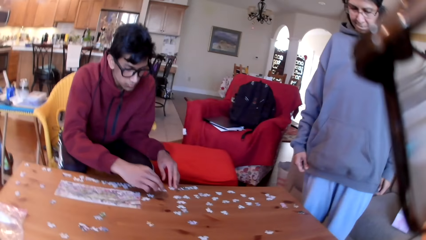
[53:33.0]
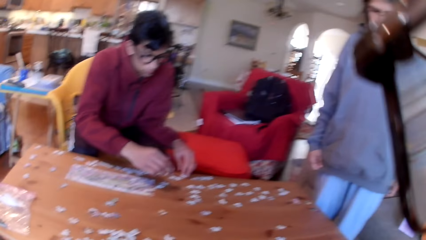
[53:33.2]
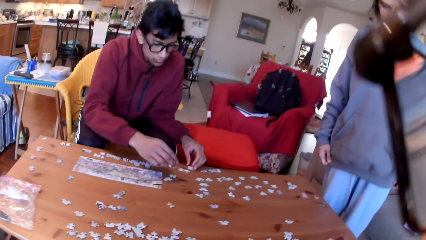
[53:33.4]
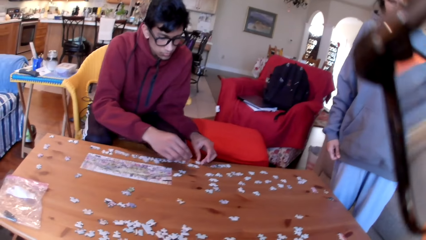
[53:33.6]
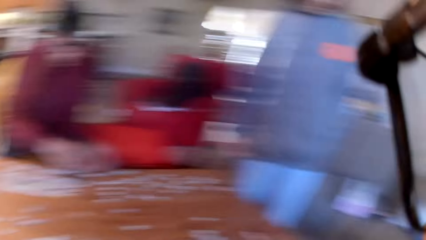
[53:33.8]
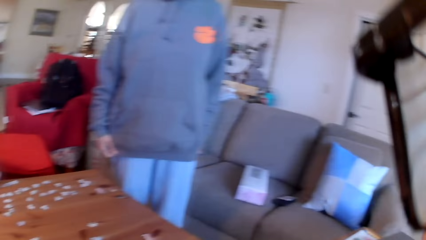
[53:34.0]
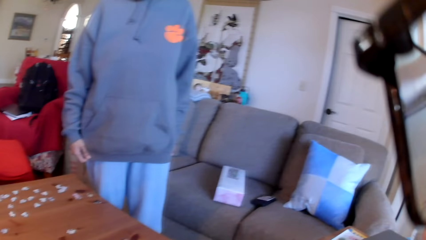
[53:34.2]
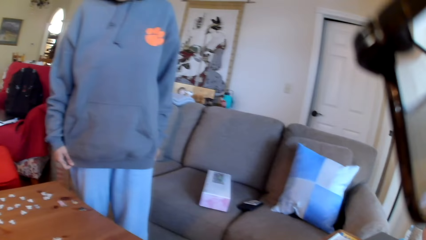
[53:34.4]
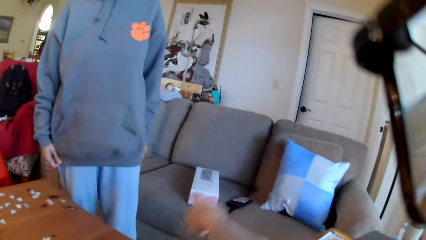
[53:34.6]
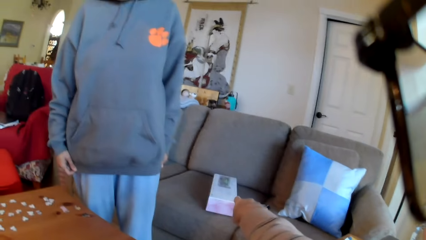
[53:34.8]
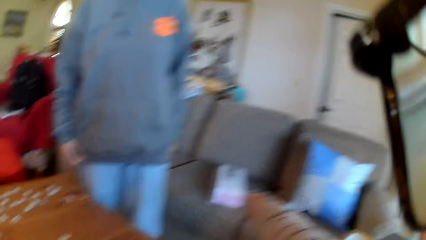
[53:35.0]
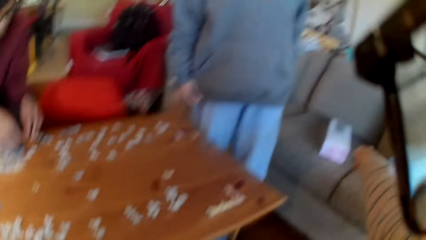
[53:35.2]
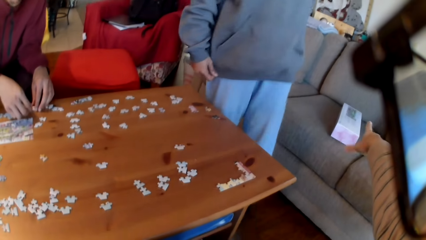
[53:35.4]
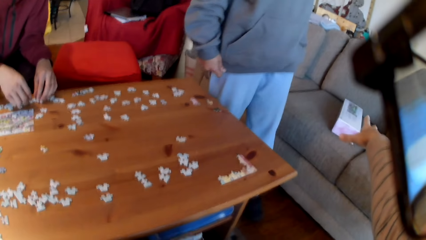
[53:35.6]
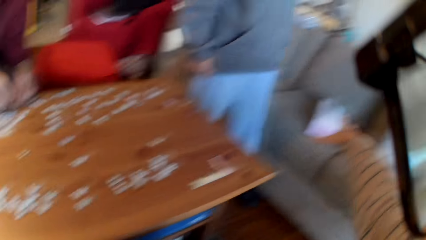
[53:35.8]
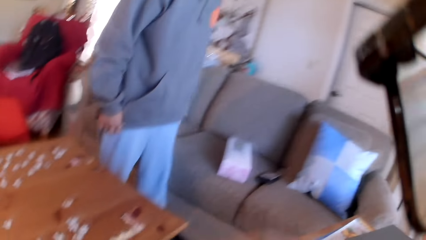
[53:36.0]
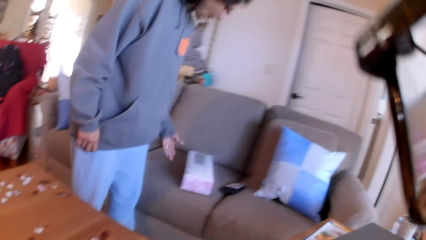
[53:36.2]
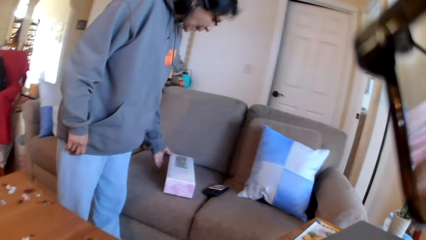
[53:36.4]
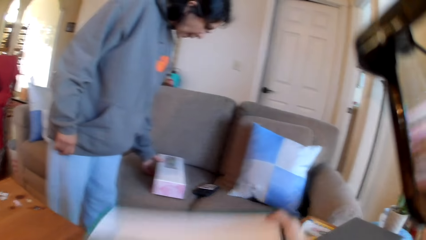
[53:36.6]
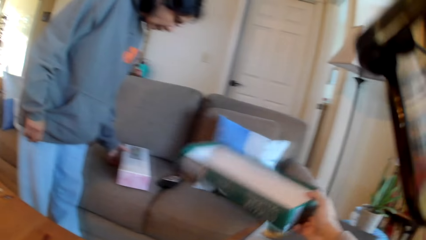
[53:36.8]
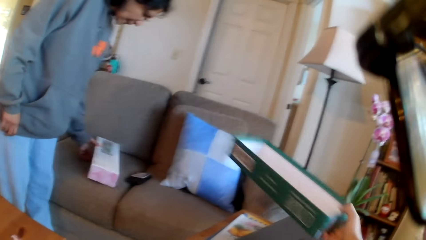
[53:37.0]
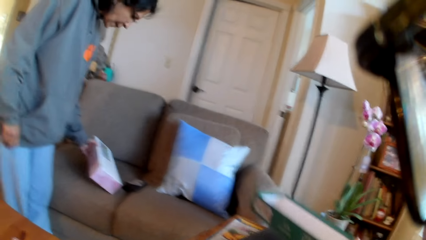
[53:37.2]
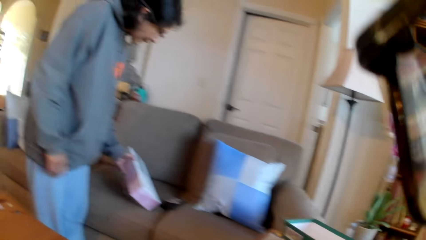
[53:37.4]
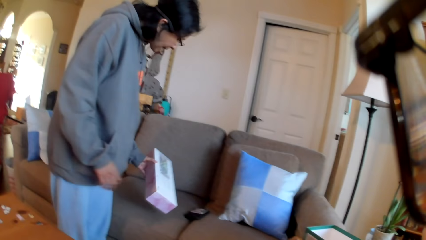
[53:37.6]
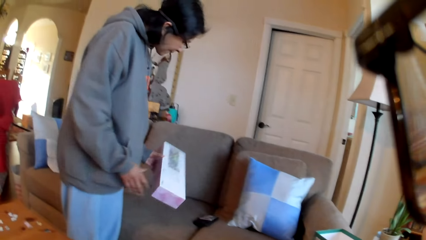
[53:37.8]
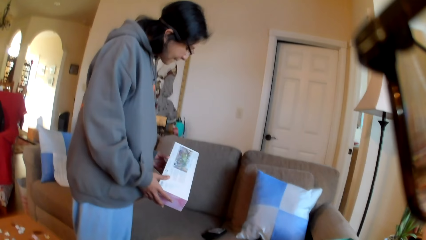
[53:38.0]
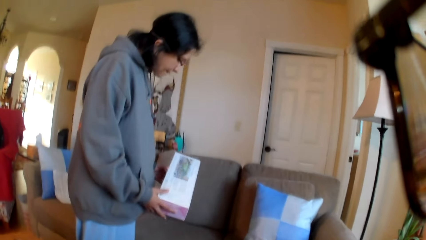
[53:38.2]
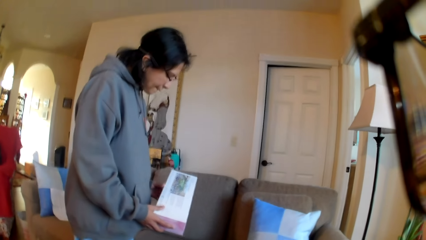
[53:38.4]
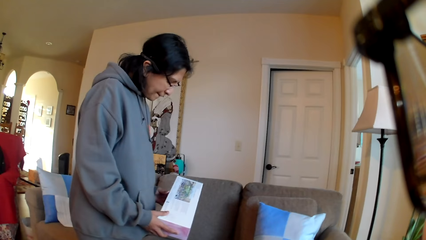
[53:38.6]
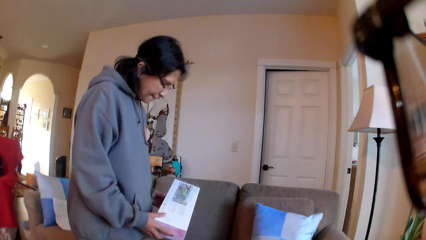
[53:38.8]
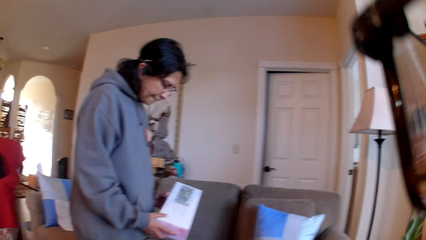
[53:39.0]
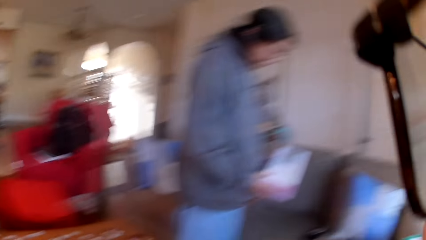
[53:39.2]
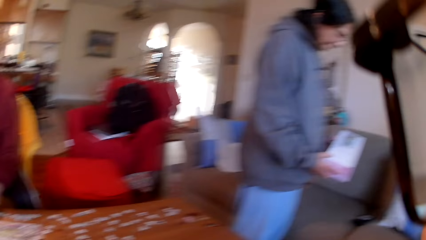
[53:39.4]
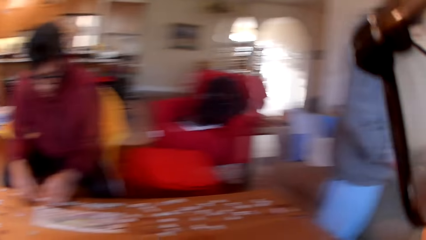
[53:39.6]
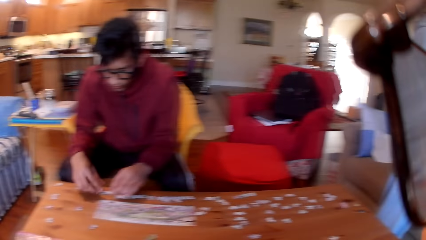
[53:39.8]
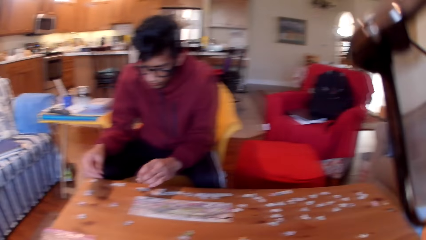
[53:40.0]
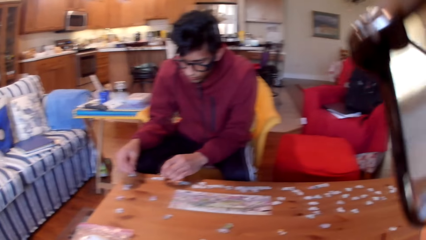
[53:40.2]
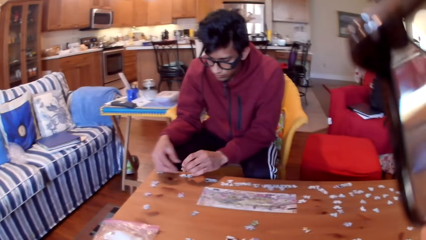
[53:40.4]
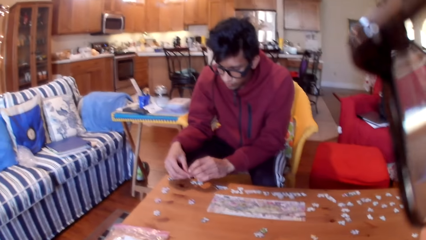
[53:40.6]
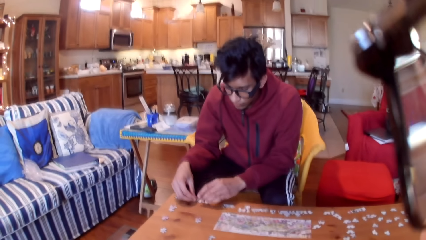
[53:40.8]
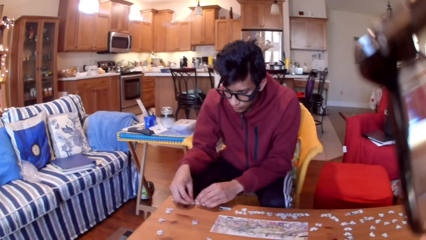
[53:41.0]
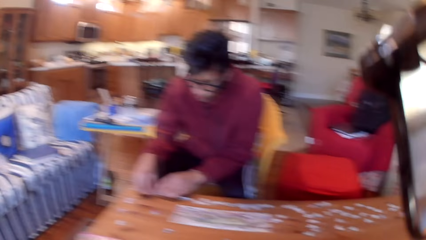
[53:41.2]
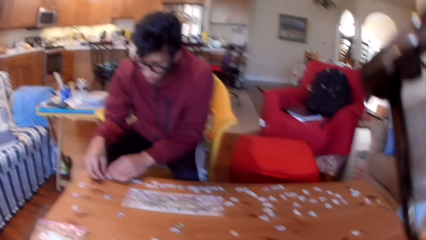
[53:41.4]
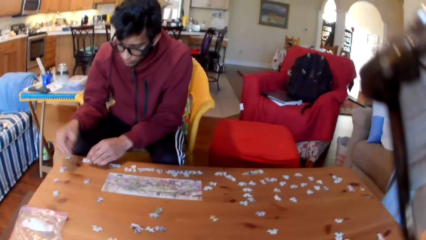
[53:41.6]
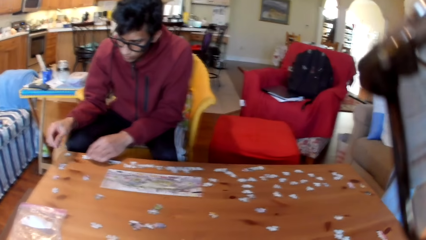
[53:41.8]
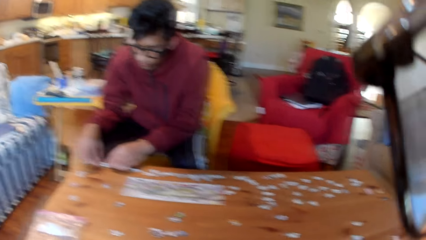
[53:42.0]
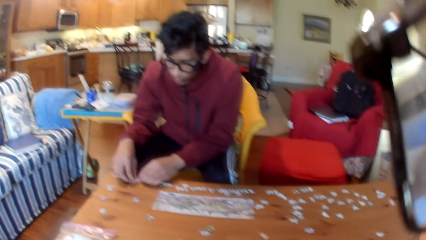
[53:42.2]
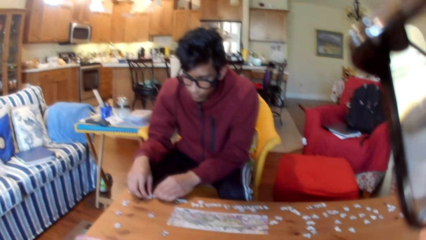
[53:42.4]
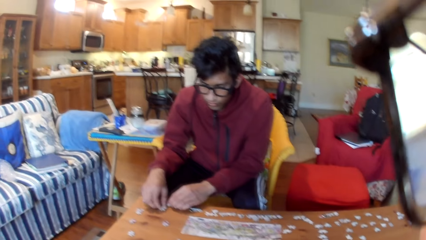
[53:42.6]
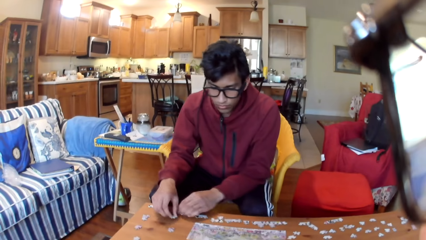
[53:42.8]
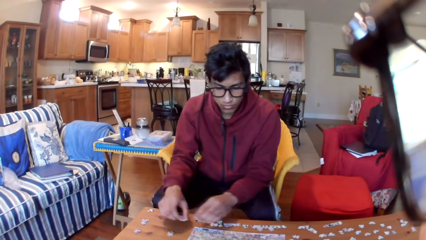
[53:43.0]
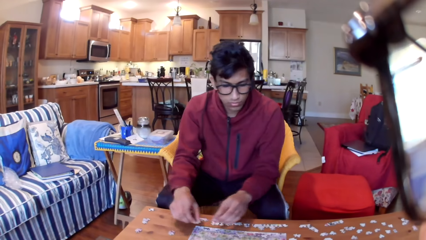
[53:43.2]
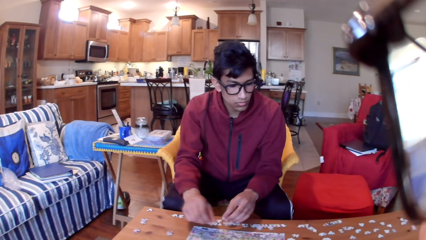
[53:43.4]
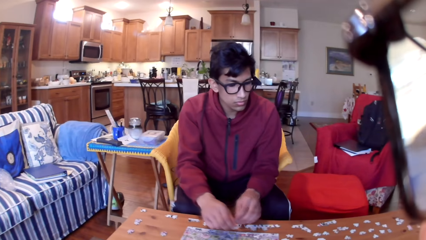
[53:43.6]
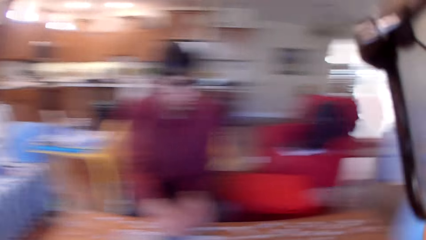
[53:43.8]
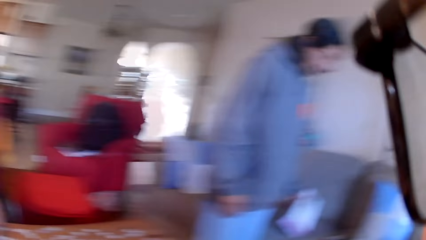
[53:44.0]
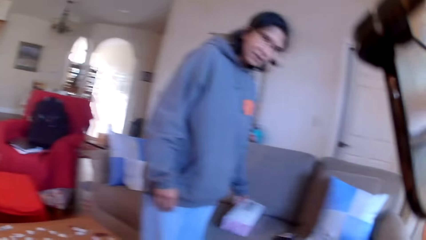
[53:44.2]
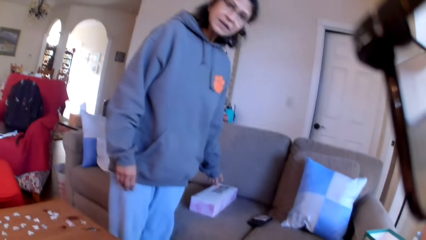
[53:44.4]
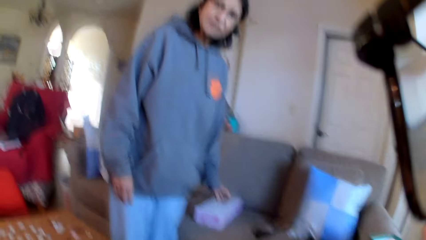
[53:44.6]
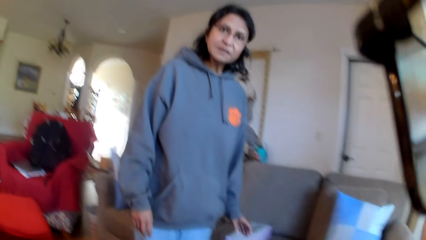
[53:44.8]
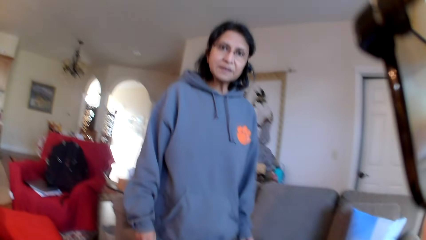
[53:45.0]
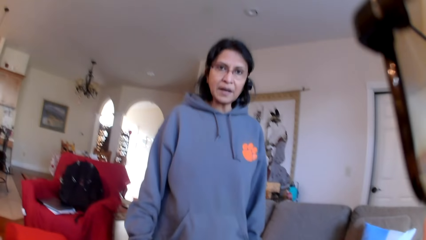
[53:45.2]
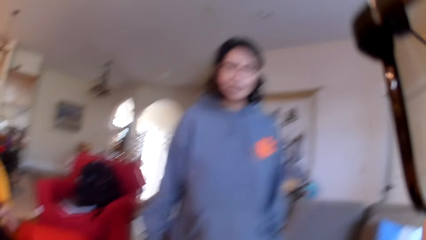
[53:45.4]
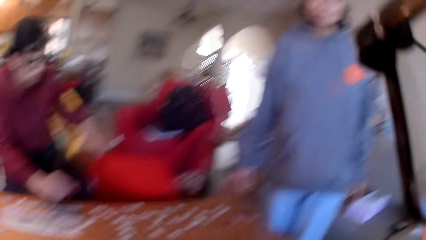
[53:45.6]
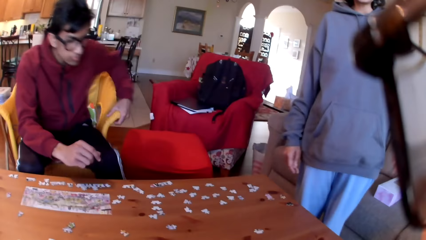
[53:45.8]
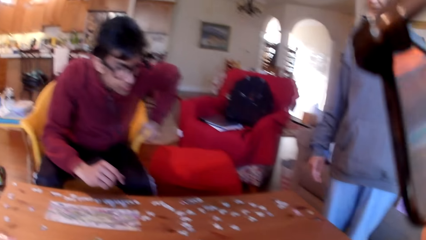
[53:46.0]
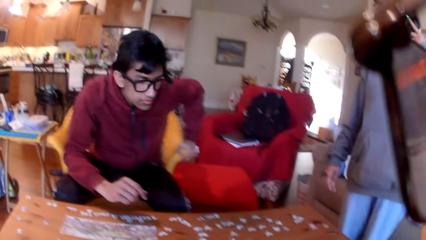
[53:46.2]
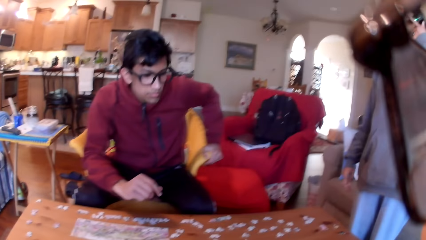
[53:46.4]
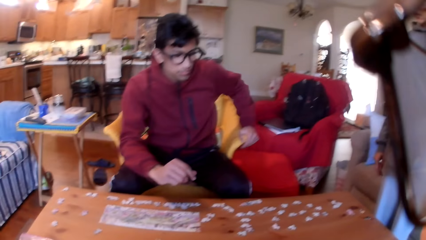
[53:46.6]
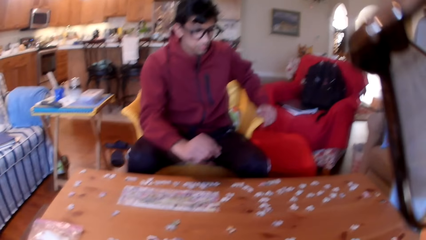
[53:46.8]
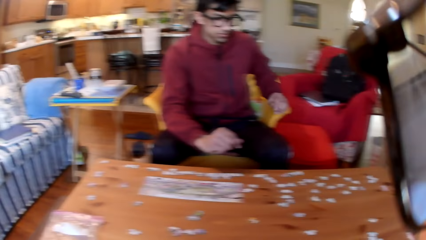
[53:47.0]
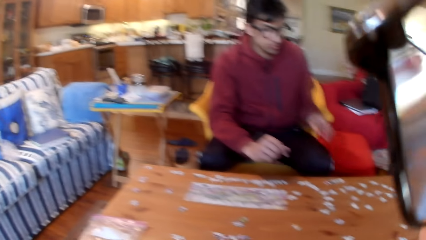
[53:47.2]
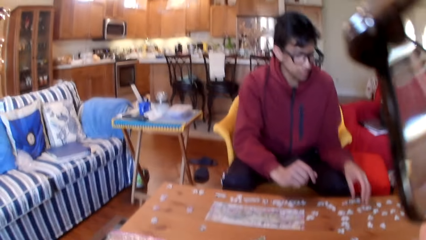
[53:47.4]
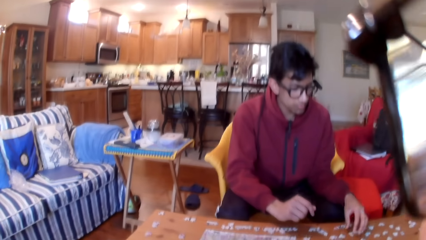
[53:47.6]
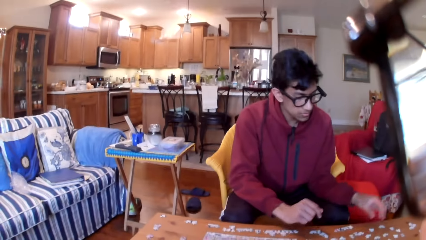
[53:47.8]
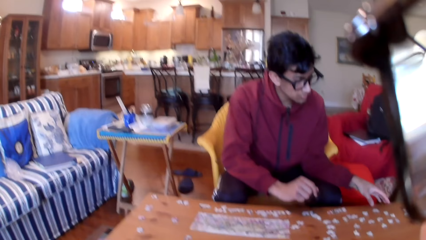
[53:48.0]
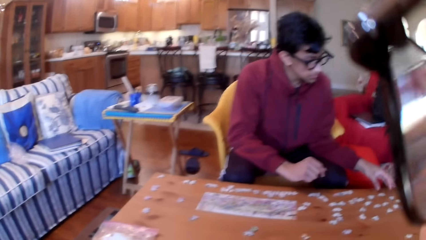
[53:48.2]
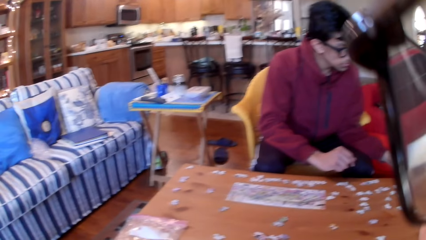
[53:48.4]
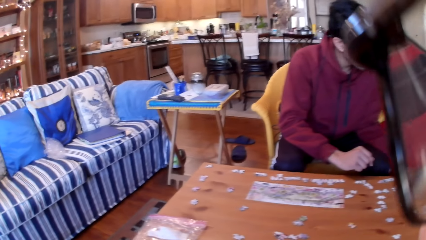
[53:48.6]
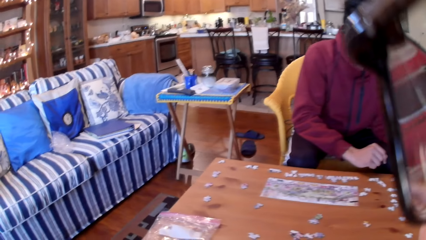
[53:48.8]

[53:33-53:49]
The camera wearer points at the box on the seat. A woman takes a box. The camera wearer puts a box aside. The woman looks at the box. The camera wearer looks at the table. A person arranges the puzzles. The camera wearer looks around. The woman reads the box. The camera wearer converses with the woman and looks at the woman. A man moves on a seat and touches the puzzles. The woman converses with the colleagues.
